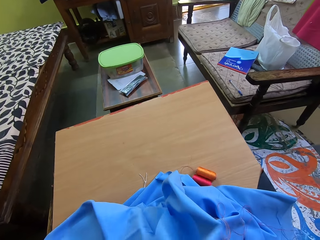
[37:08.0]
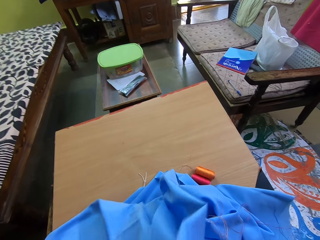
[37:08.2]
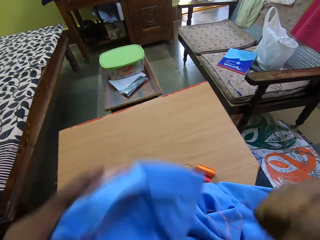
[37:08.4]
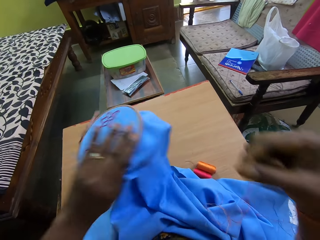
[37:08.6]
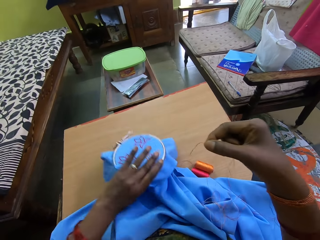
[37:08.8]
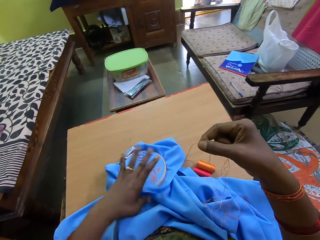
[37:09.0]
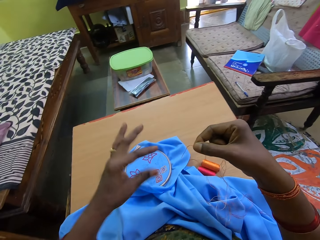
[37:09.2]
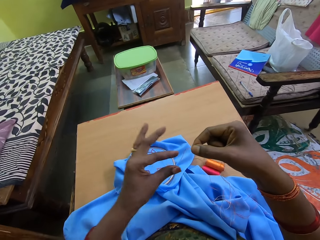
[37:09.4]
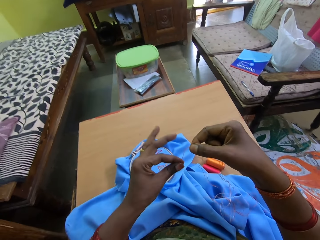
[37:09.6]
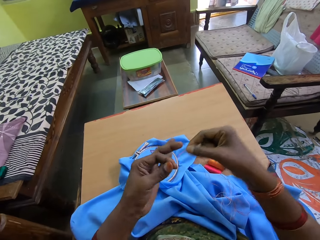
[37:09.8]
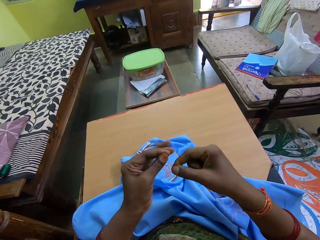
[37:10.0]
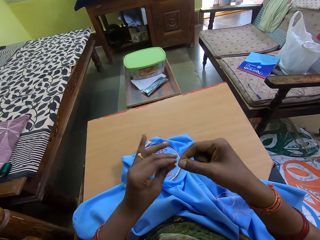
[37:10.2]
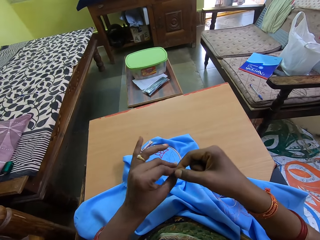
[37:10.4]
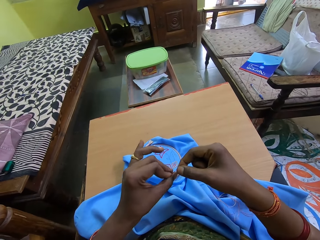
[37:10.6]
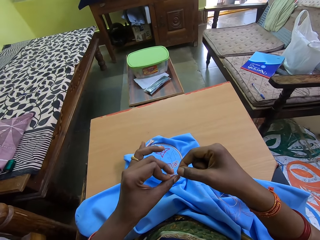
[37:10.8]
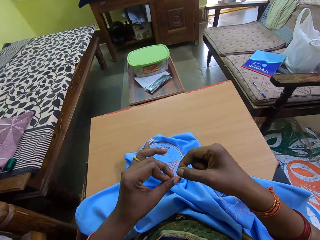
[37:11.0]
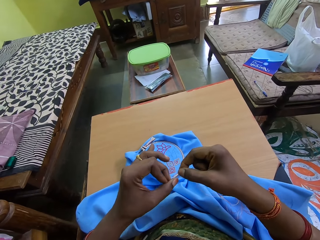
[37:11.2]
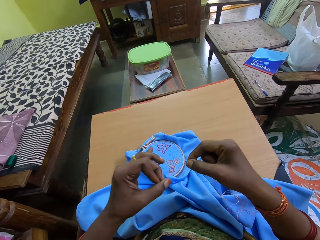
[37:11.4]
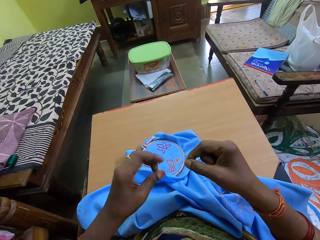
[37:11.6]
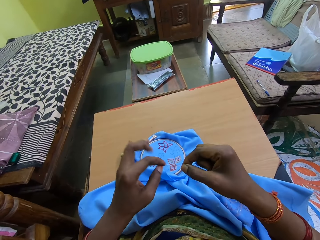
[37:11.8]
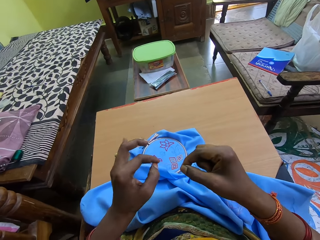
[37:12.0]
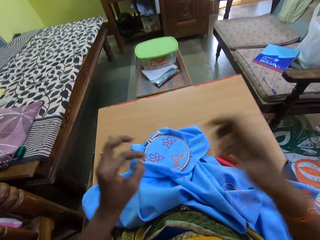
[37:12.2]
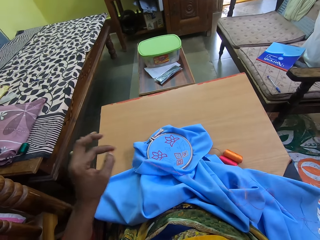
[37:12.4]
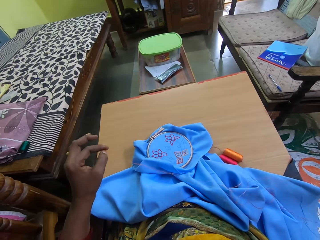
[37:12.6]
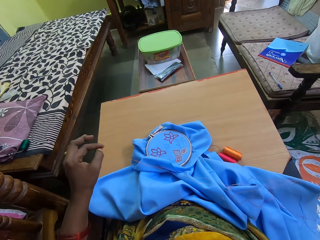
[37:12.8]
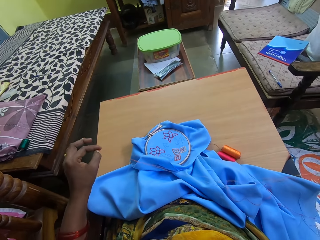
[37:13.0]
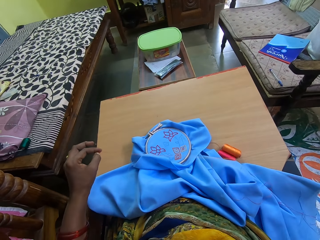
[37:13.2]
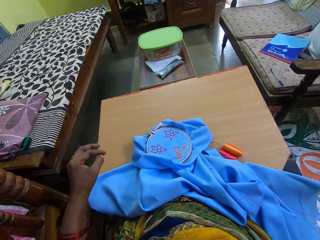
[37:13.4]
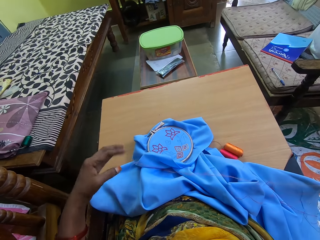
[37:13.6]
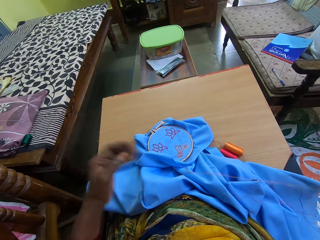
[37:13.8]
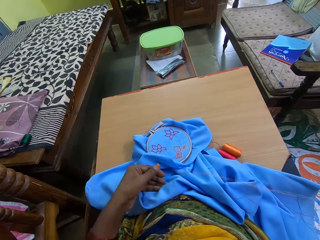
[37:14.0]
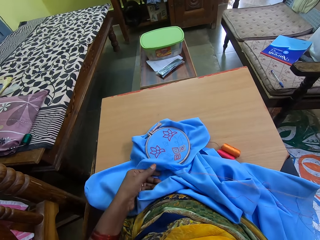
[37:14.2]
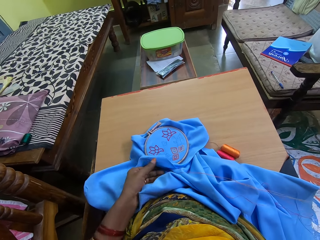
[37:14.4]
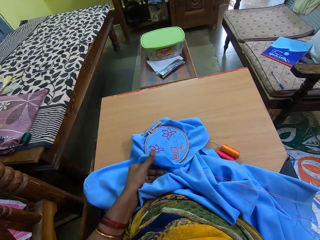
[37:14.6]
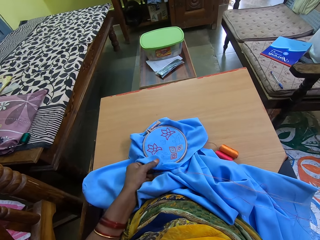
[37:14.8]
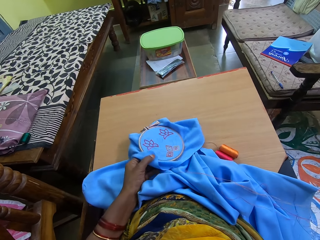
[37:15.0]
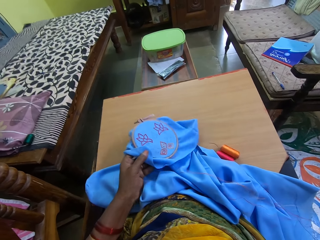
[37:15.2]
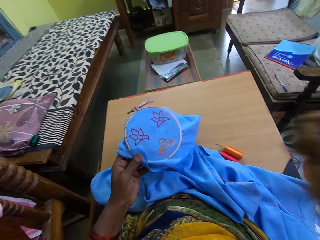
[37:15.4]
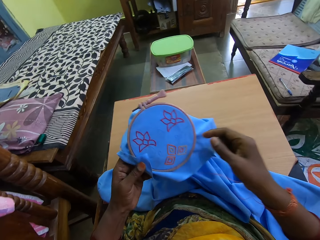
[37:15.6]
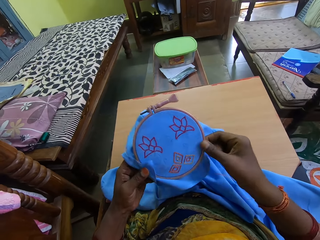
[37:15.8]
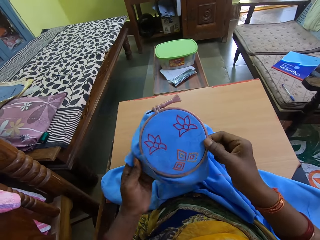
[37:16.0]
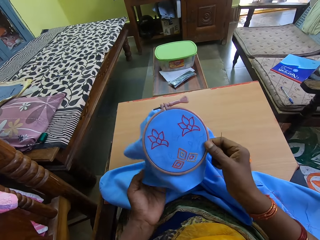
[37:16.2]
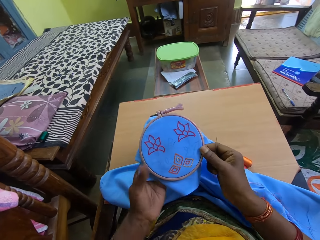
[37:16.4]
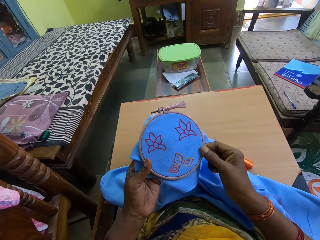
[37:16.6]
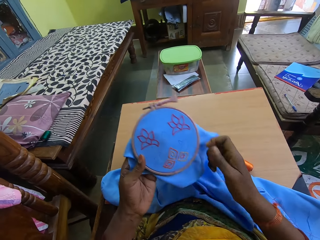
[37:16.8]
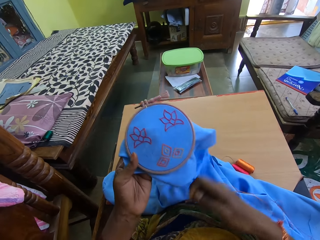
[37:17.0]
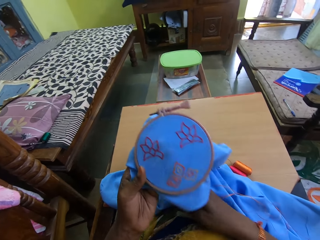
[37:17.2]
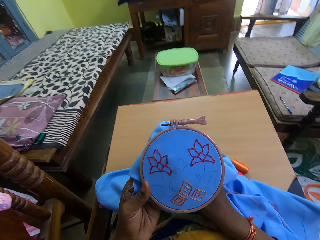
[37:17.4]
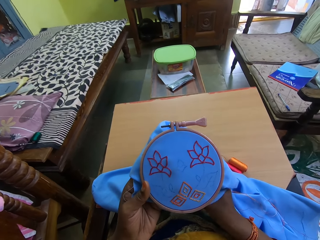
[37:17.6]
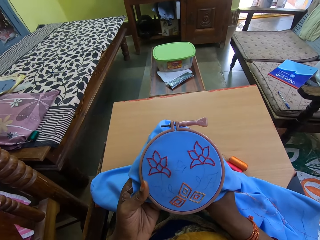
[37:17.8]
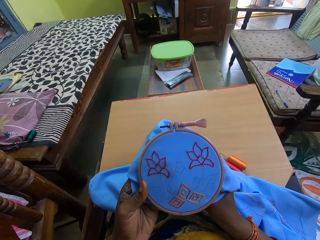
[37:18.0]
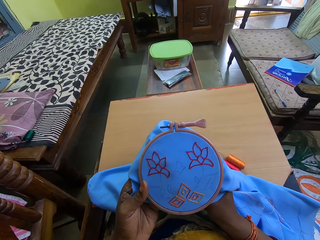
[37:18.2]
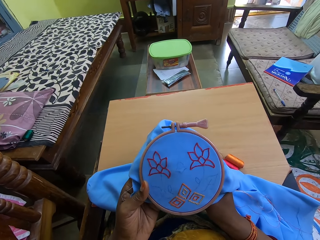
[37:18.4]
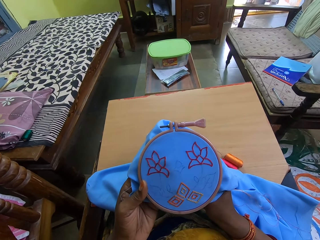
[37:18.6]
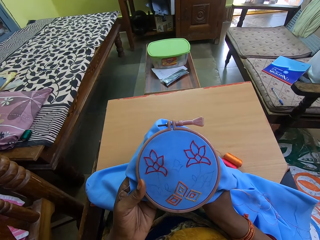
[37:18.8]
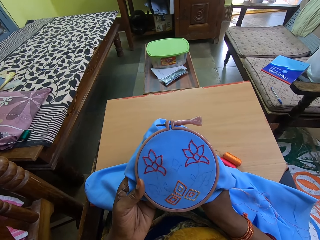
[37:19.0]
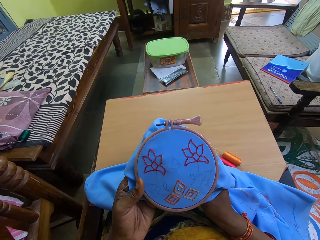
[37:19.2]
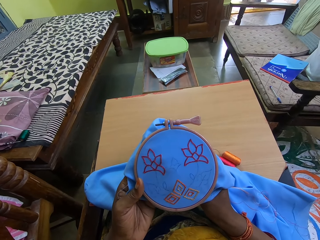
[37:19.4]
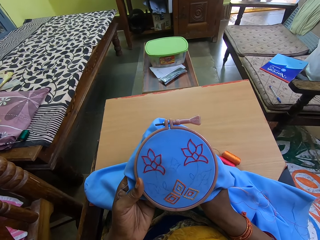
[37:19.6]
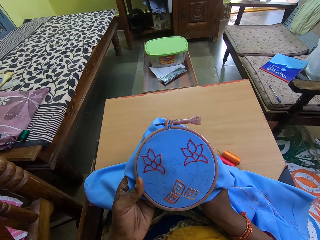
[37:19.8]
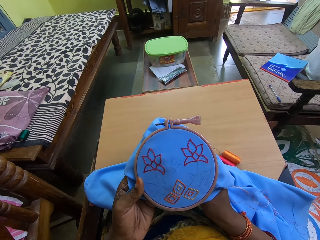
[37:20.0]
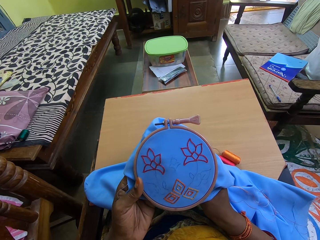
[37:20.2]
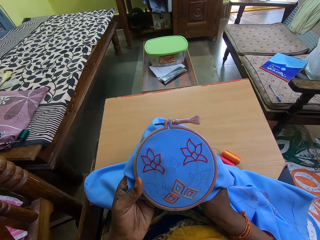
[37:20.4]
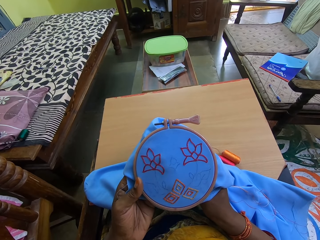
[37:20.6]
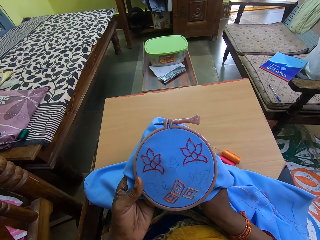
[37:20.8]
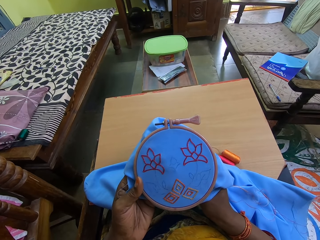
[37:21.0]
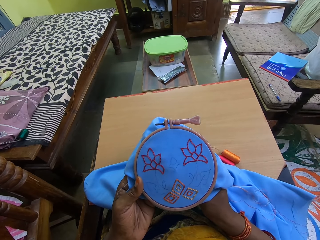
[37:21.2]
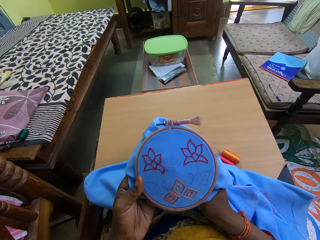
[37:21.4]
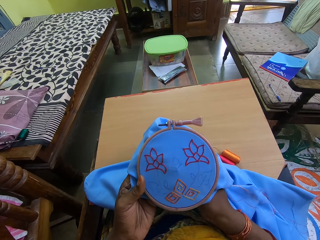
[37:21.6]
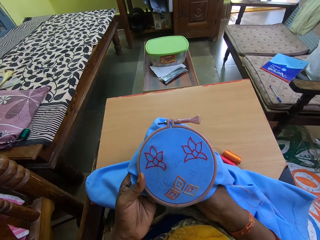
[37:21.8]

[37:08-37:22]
The camera wearer lowers the embroidery hoop in her left hand from her mouth. She lowers the thread in her right hand from her mouth. She places the embroidery hoop in her left hand on a table. She holds the thread with both hands. She ties the thread with both hands. She extends the thread with both hands. She picks up the embroidery hoop from the table with her left hand. She adjusts the embroidery hoop in her hands. She embroiders a pattern on the fabric in the embroidery hoop in her left hand with the needle and thread in her right hand.

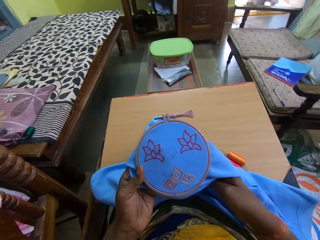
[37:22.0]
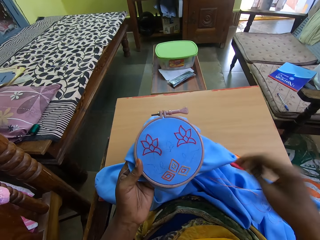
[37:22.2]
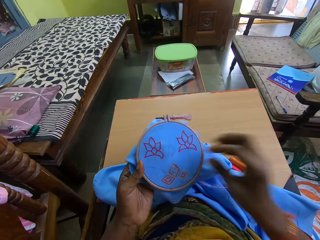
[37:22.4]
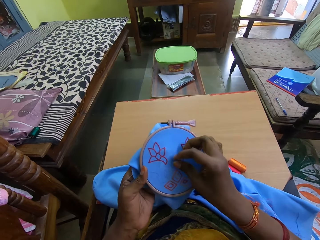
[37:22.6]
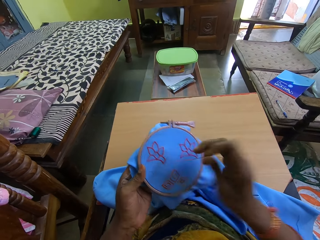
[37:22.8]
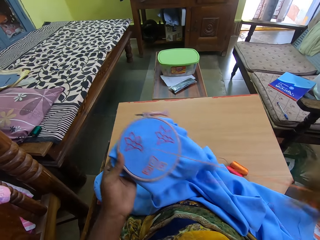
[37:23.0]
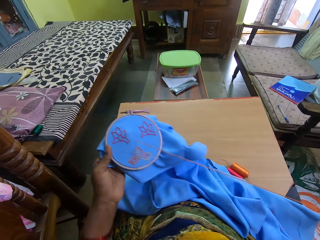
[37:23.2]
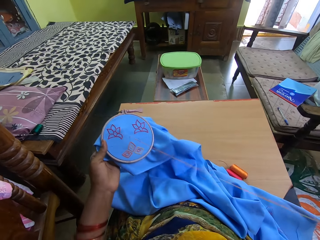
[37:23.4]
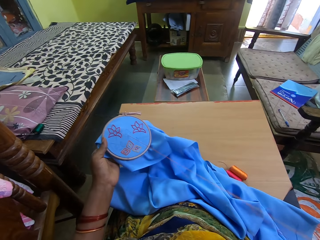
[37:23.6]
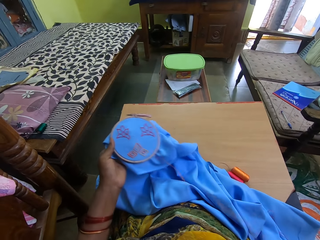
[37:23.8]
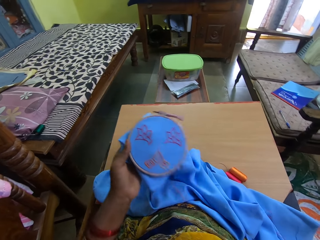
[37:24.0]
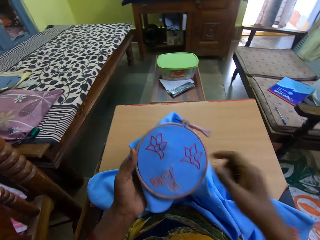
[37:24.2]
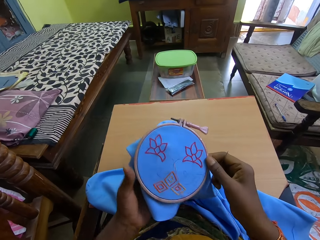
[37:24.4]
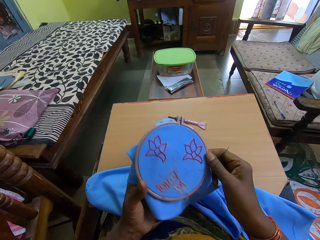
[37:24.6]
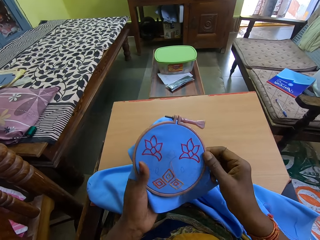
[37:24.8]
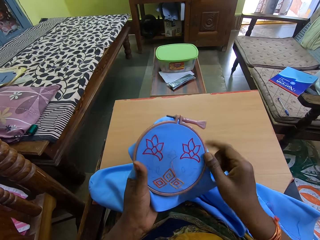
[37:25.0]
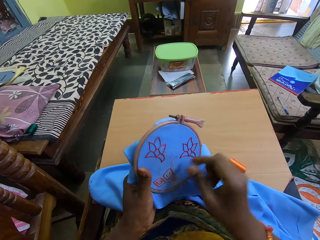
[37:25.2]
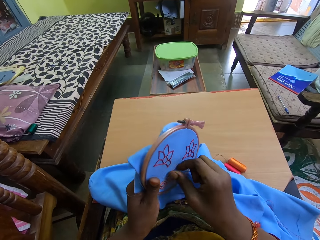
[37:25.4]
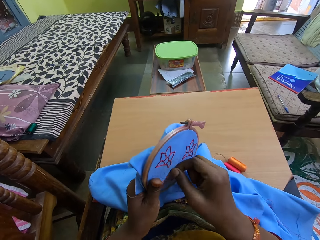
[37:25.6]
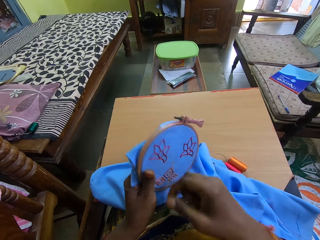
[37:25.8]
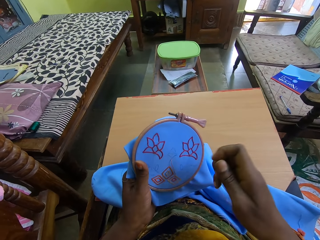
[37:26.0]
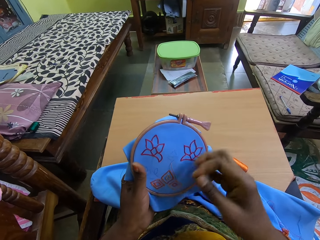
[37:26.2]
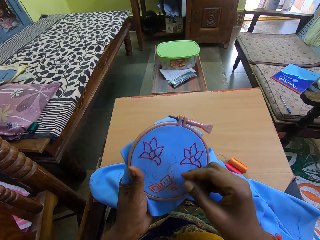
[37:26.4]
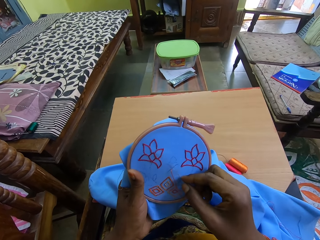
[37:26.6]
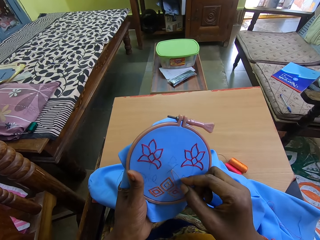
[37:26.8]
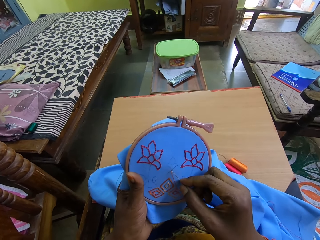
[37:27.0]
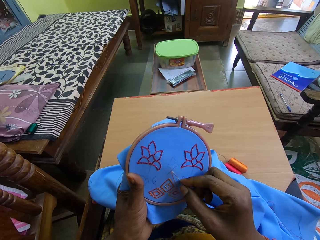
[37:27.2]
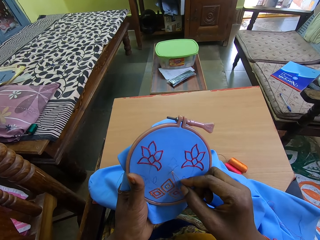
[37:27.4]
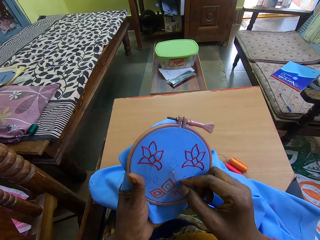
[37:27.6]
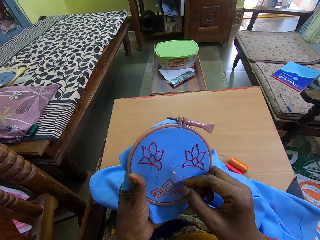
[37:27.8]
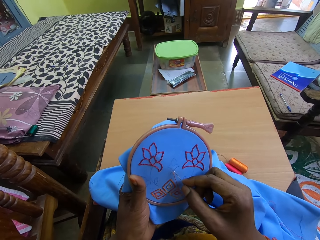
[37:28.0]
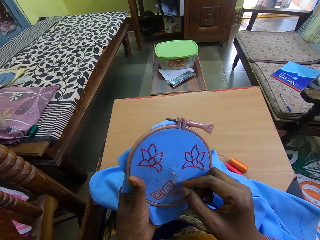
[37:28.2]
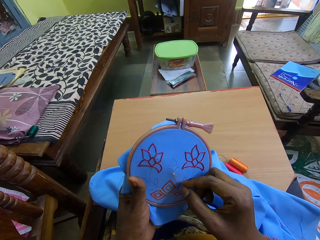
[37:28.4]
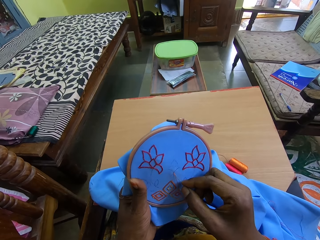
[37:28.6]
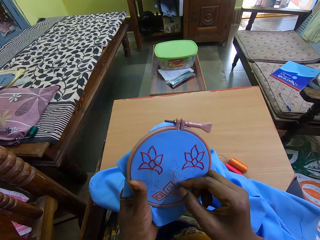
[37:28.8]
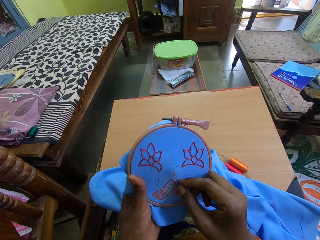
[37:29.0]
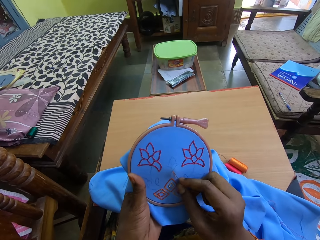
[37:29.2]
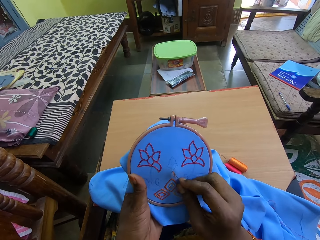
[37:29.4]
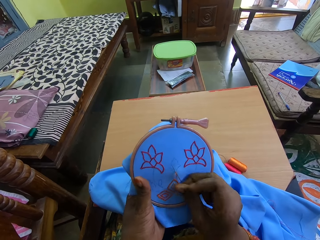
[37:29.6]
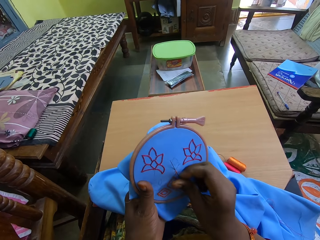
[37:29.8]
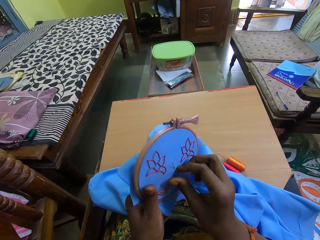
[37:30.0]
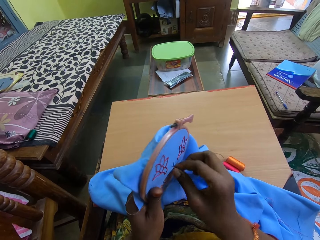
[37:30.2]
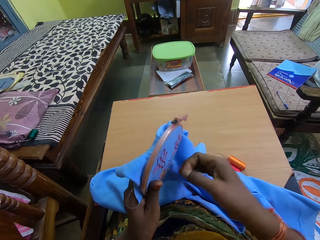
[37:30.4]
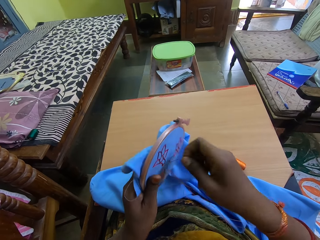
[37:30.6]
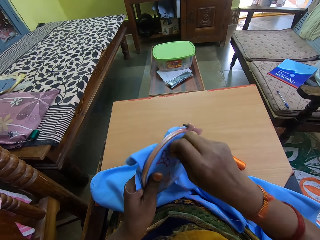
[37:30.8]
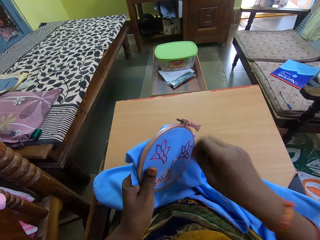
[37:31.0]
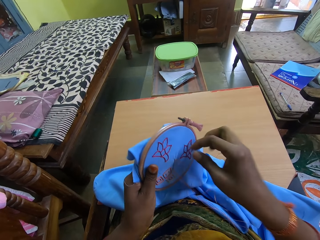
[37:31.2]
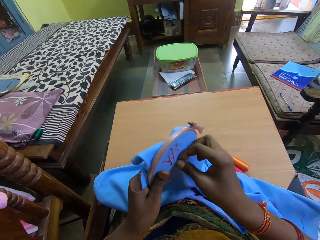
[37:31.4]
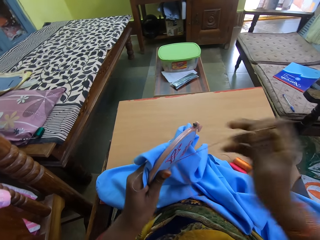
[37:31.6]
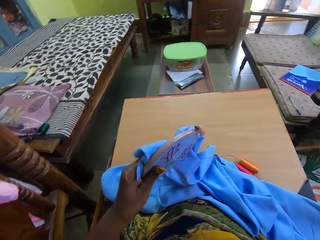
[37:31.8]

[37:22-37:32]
The camera wearer adjusts the embroidery hoop in her hands. She pulls the thread through the fabric with her right hand. She embroiders a pattern on the fabric in the embroidery hoop in her left hand with the needle and thread in her right hand.
